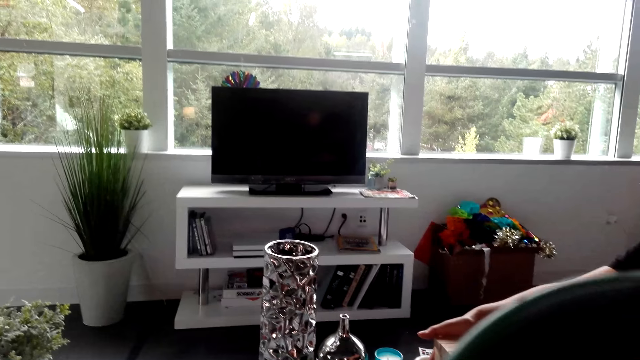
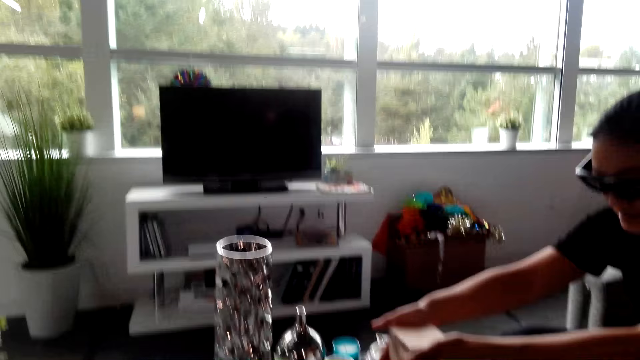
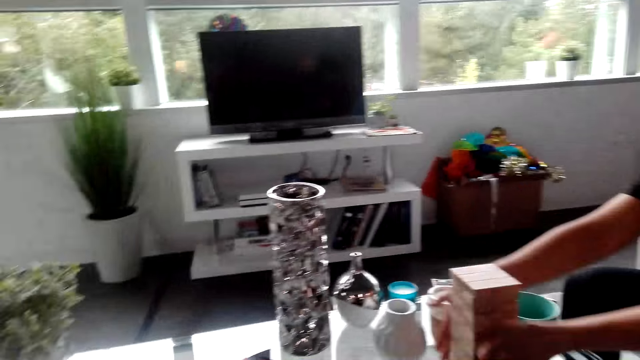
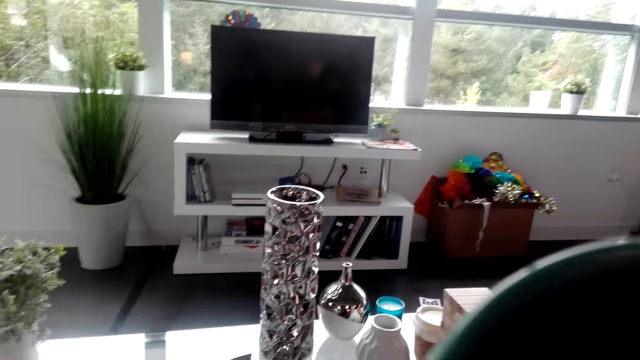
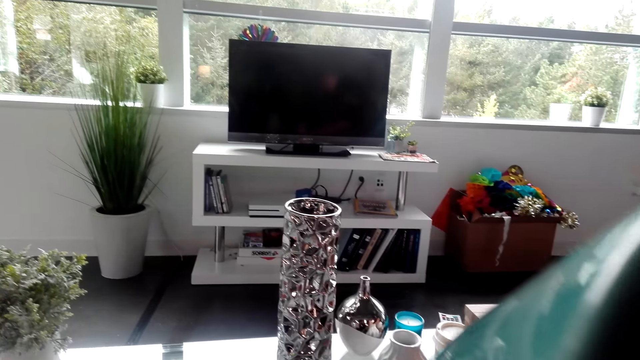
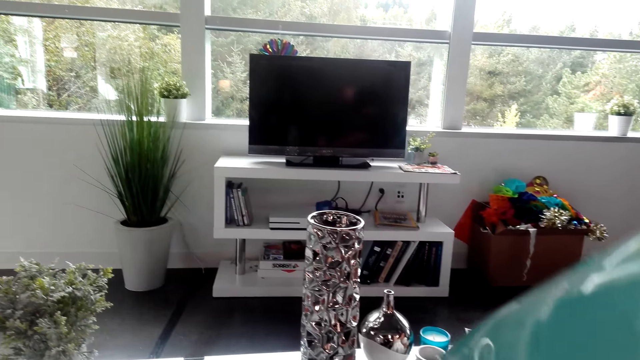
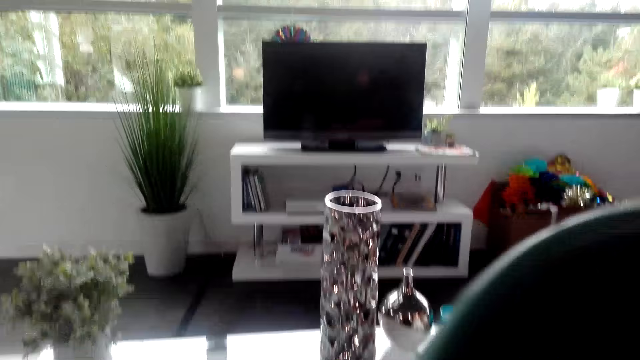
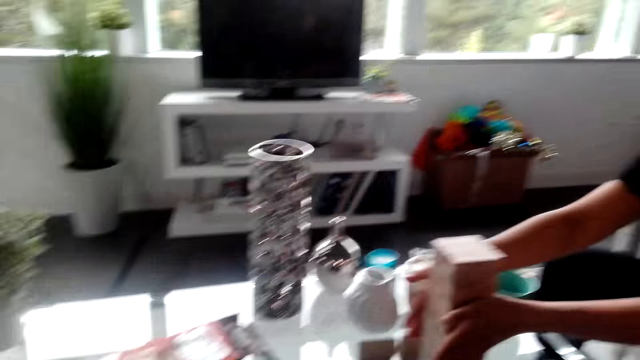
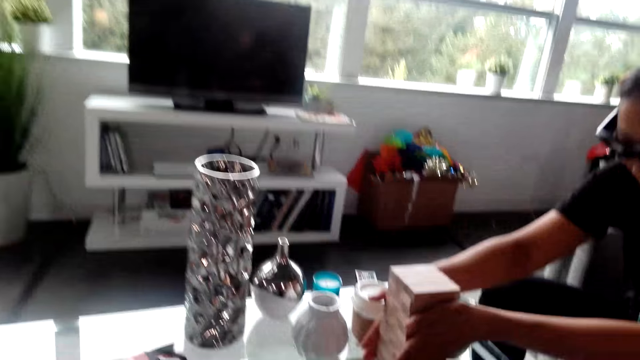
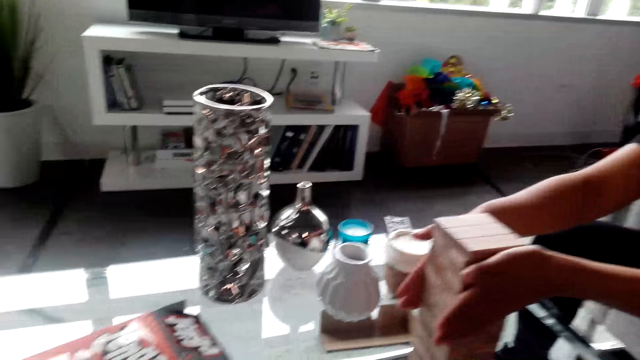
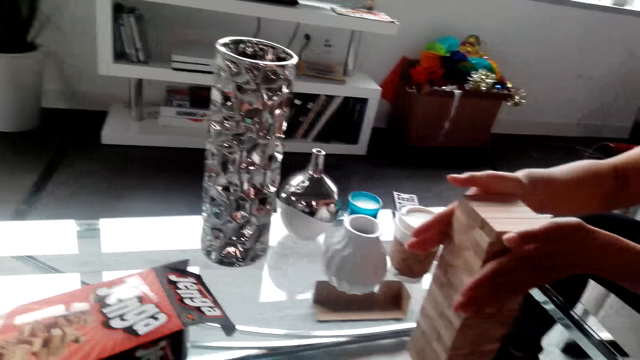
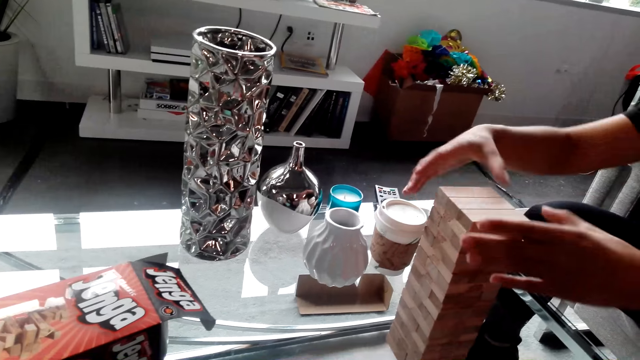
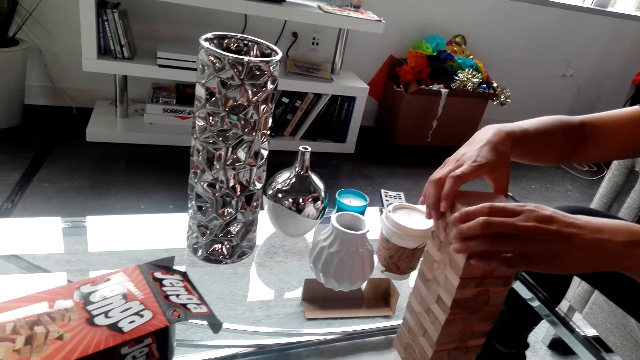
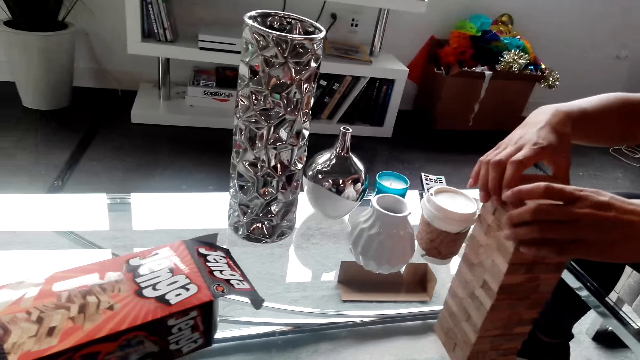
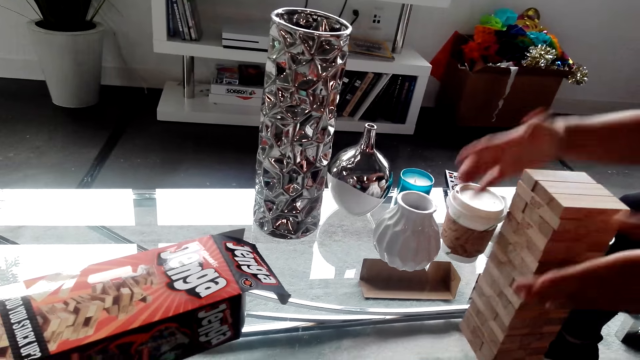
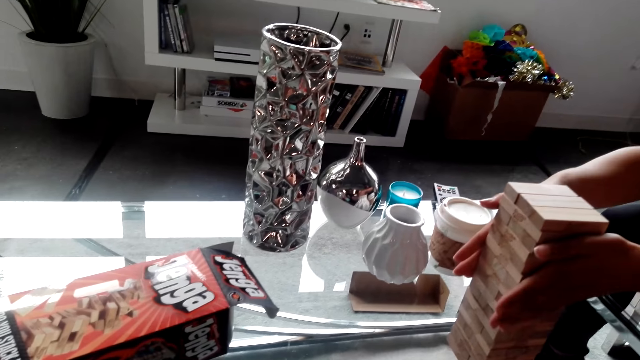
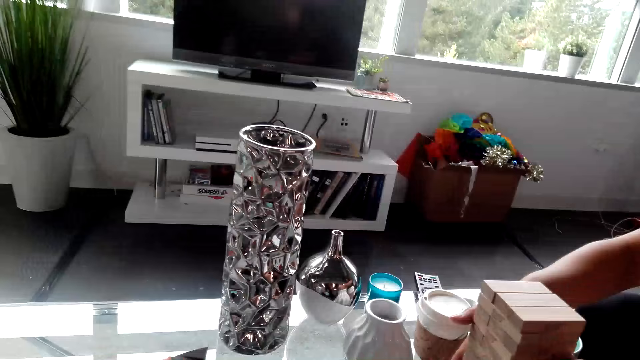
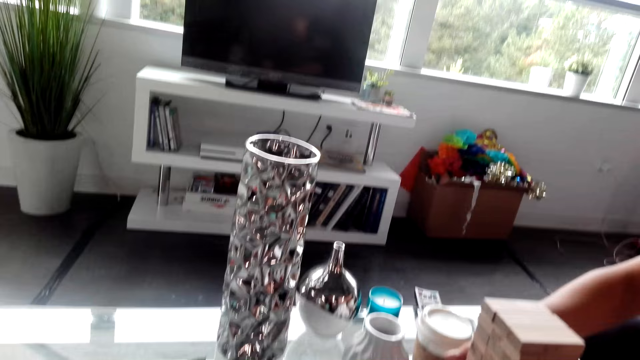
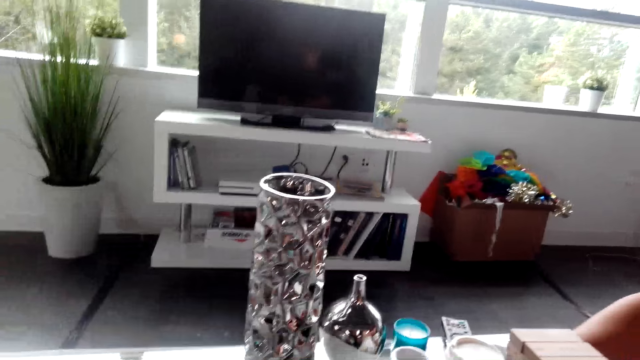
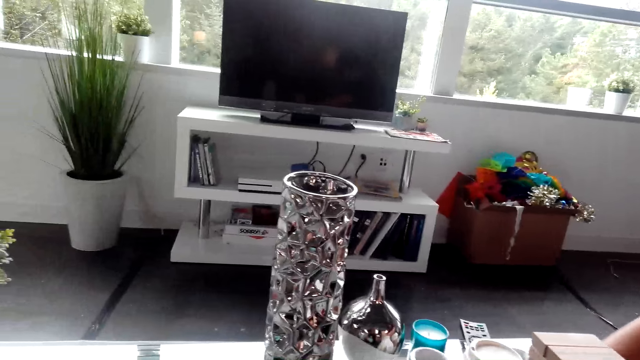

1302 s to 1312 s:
The camera wearer sips the coffee. A woman aligns the jenga game blocks. The woman arranges the jenga game blocks. The woman aligns the jenga game blocks.

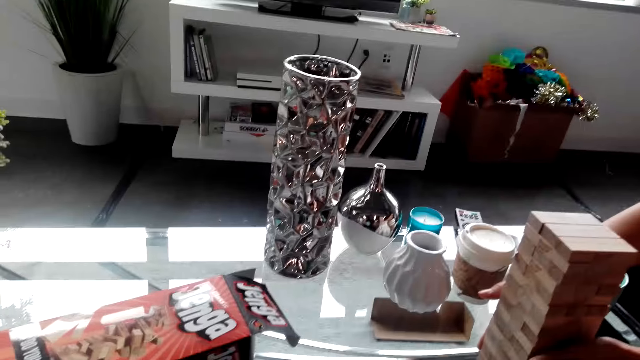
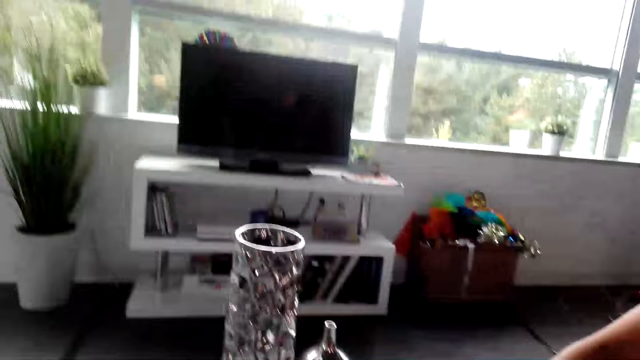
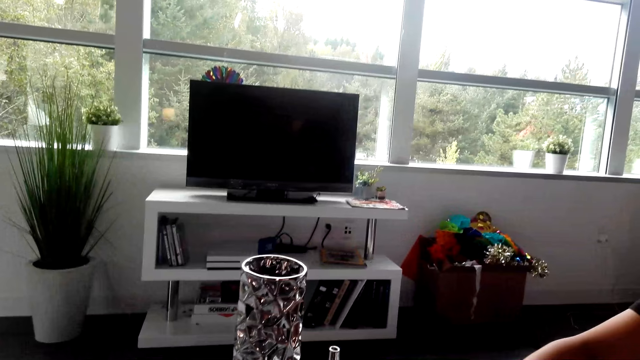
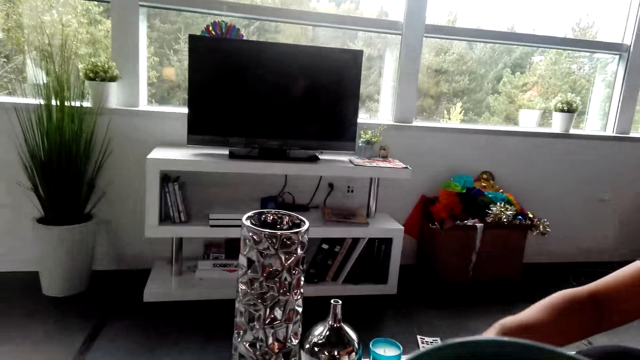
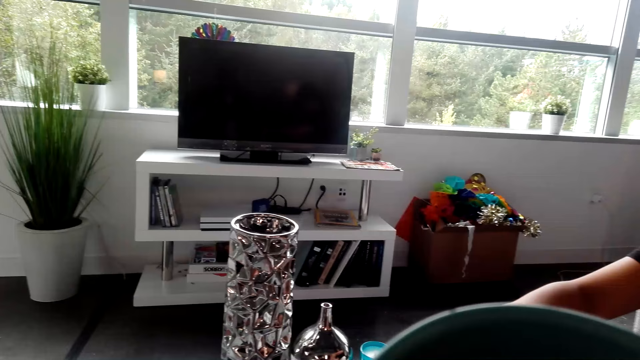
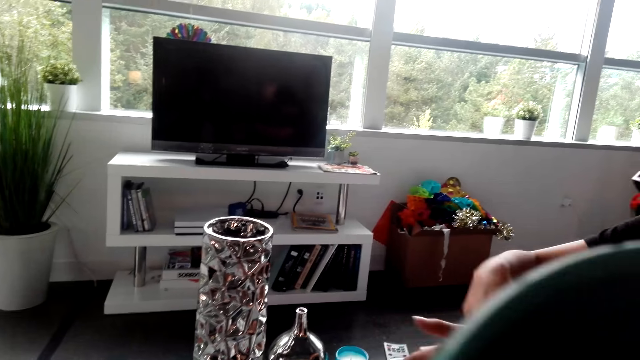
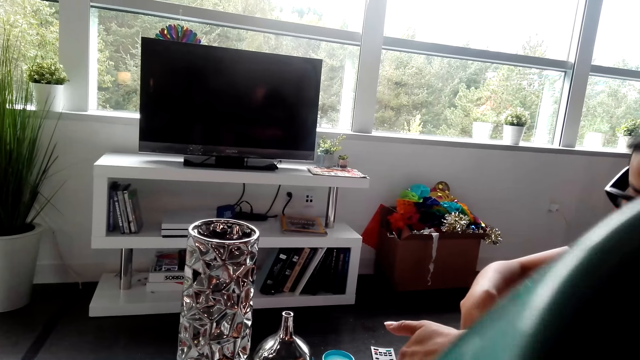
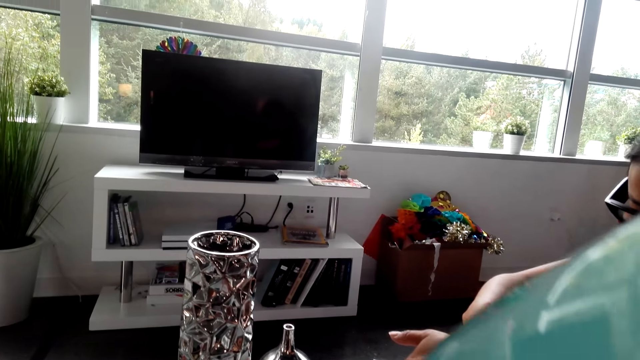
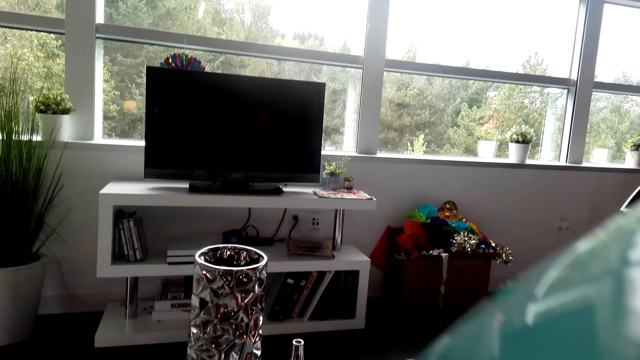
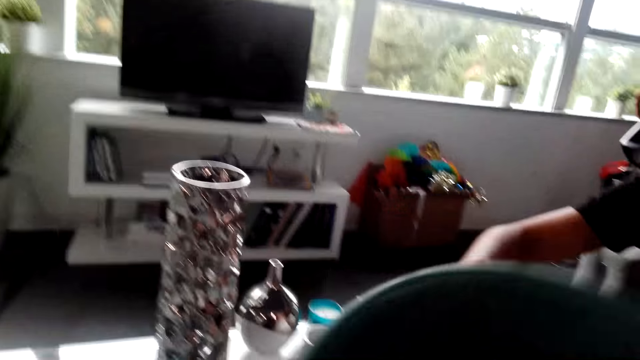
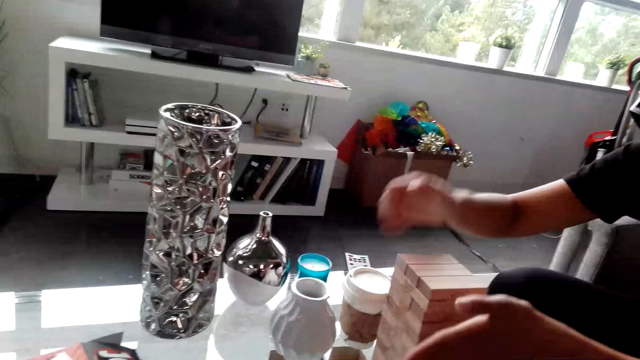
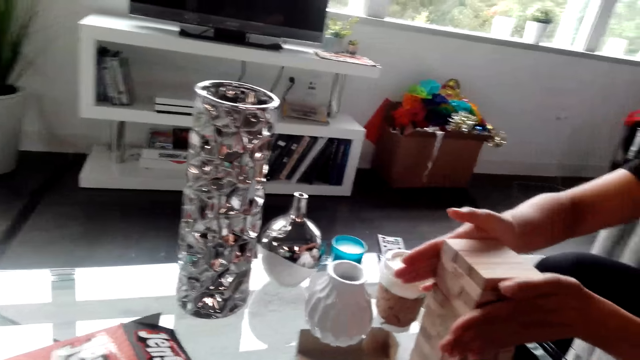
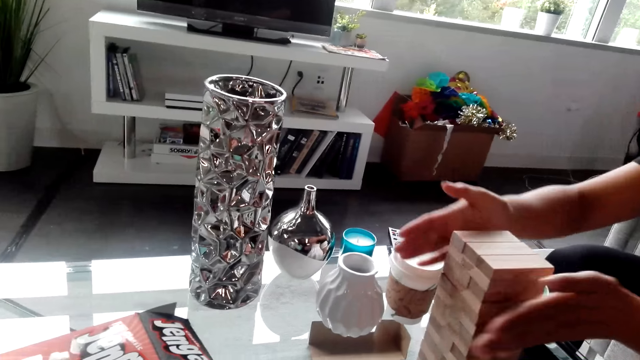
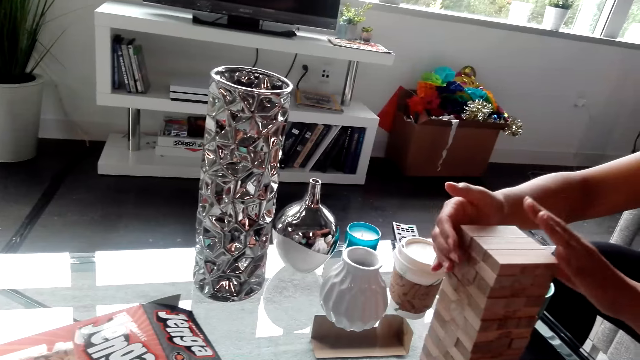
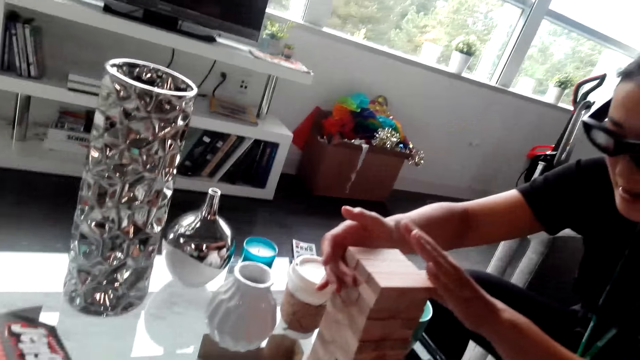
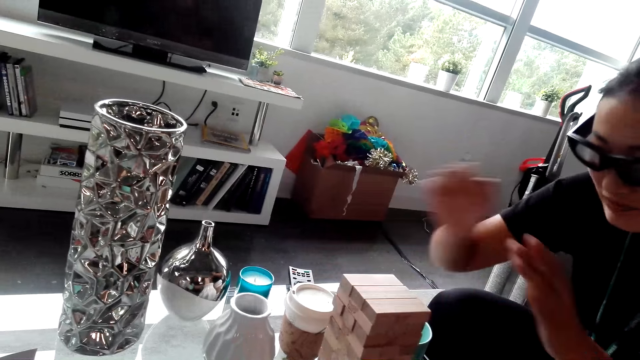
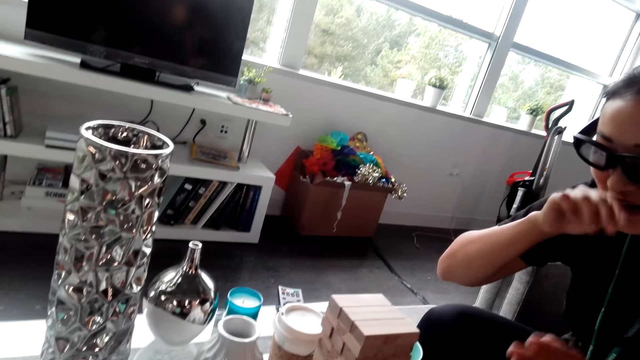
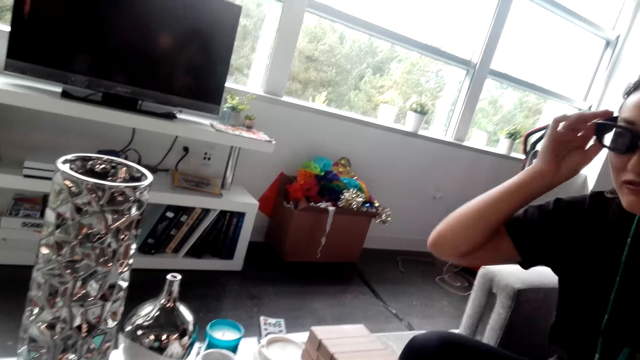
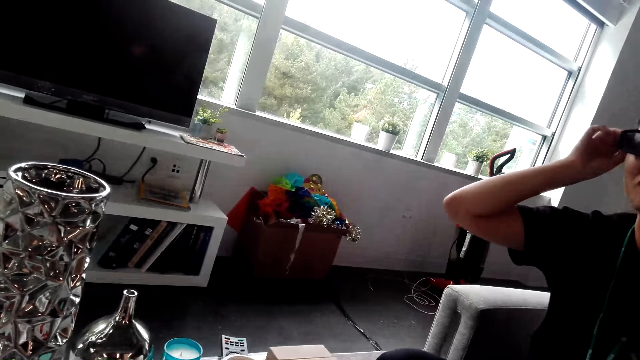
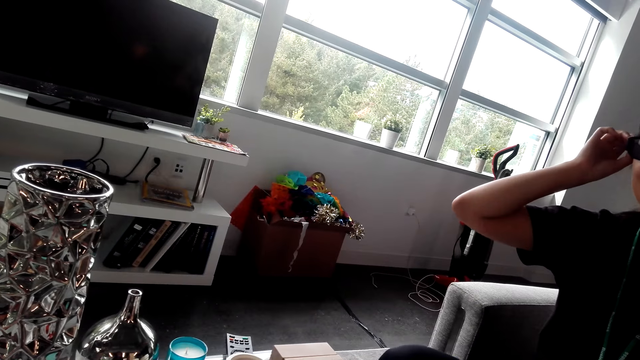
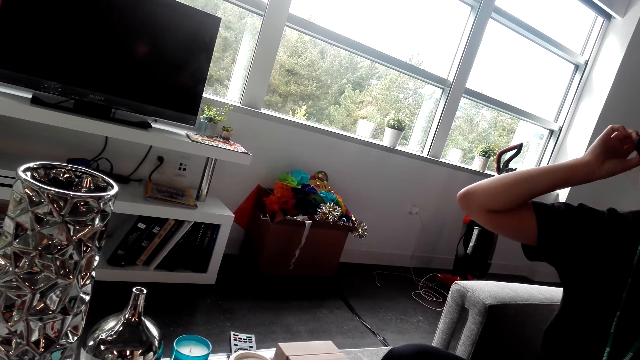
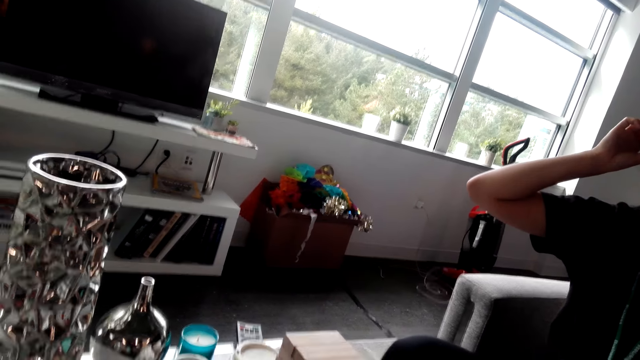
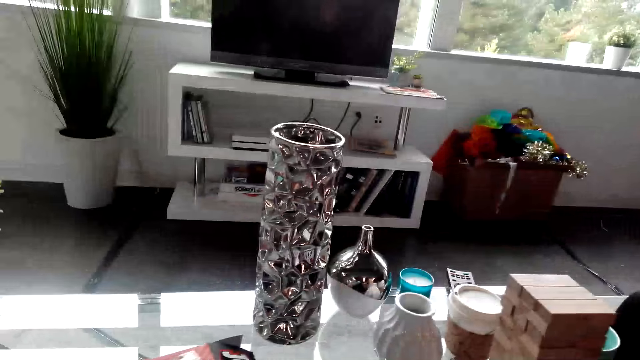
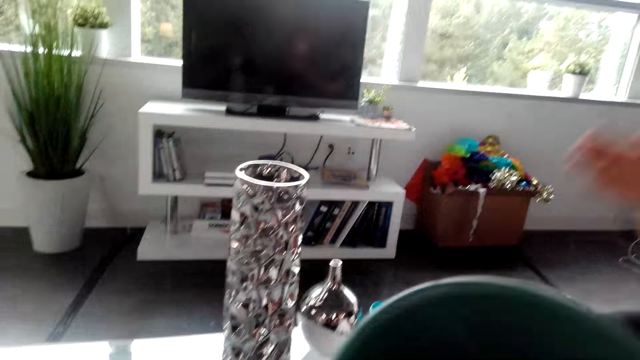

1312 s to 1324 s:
The camera wearer sips the coffee. A woman adjusts the blocks. The woman touches her face. The woman adjusts her spectacles.
